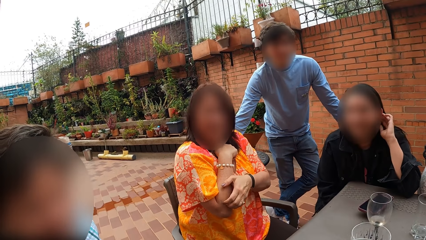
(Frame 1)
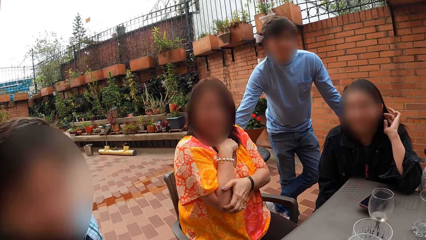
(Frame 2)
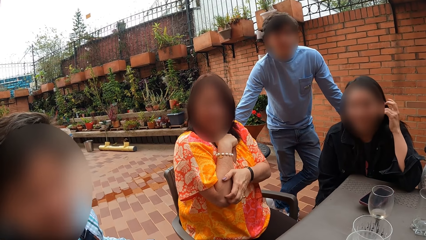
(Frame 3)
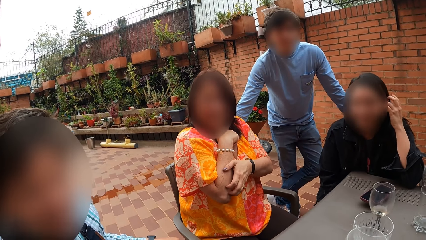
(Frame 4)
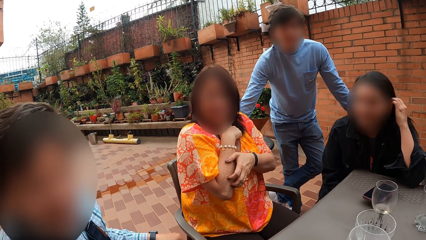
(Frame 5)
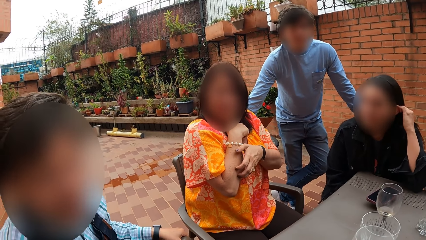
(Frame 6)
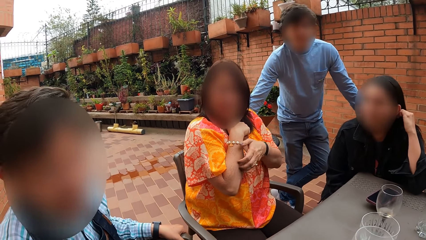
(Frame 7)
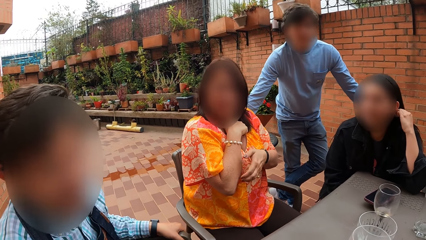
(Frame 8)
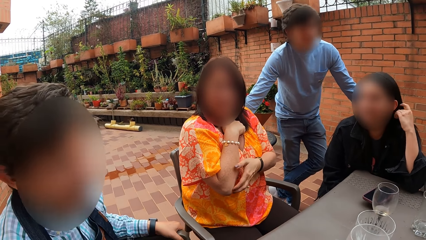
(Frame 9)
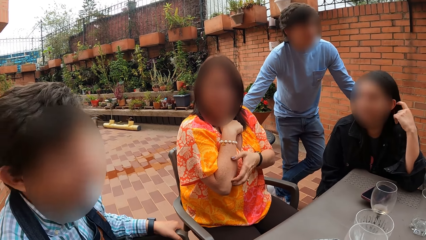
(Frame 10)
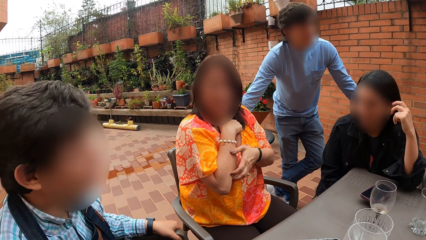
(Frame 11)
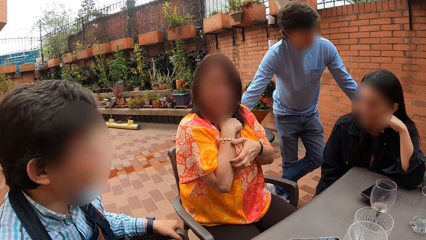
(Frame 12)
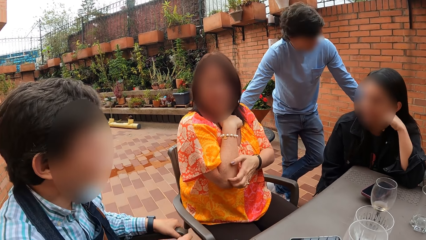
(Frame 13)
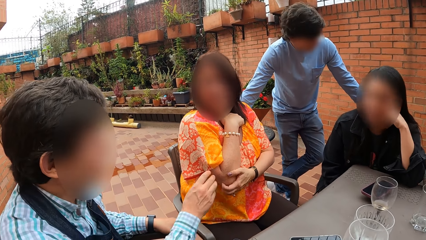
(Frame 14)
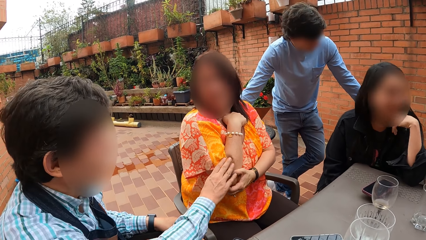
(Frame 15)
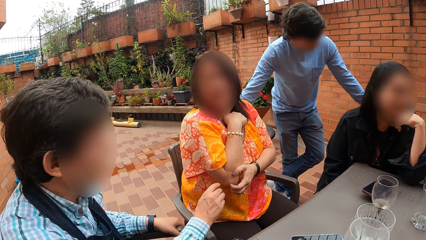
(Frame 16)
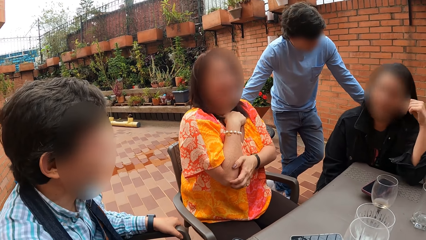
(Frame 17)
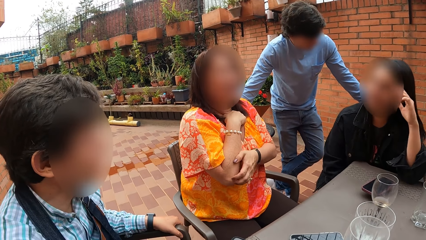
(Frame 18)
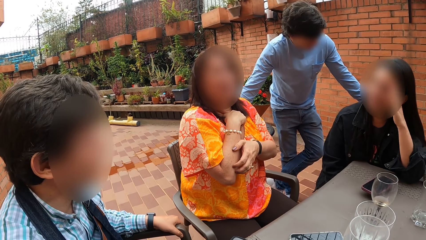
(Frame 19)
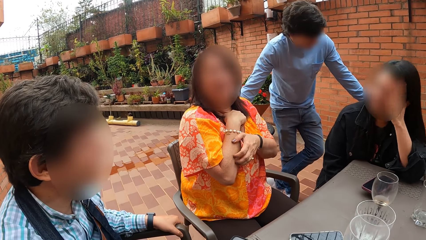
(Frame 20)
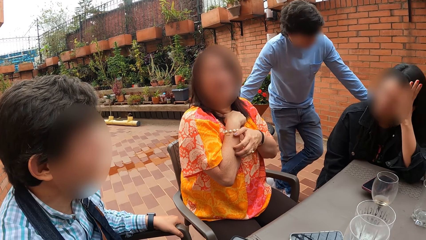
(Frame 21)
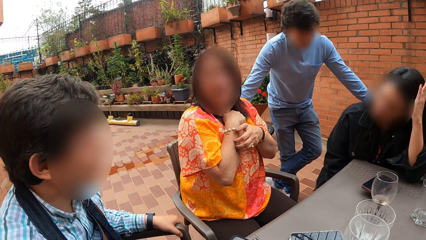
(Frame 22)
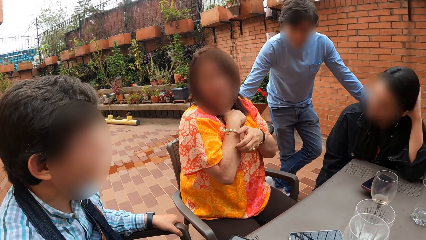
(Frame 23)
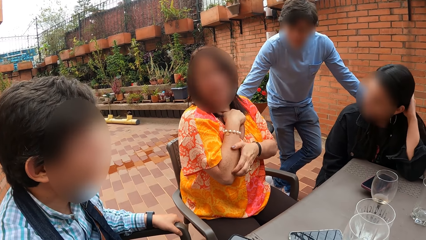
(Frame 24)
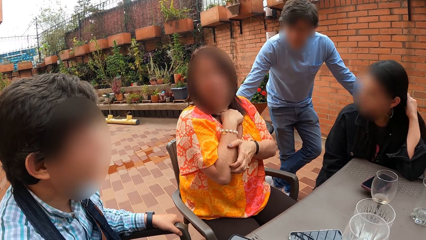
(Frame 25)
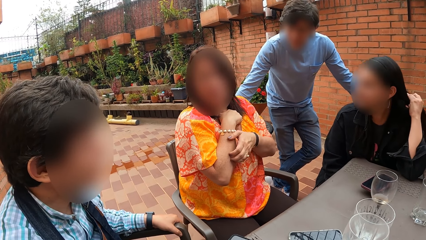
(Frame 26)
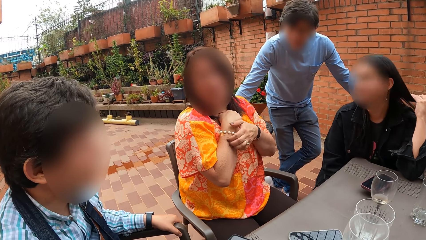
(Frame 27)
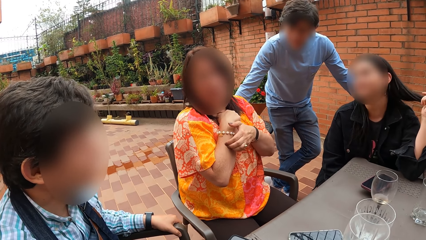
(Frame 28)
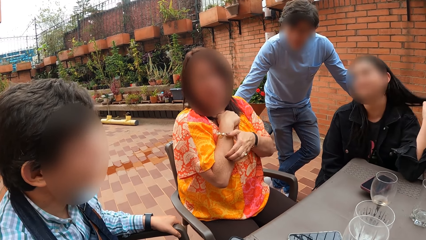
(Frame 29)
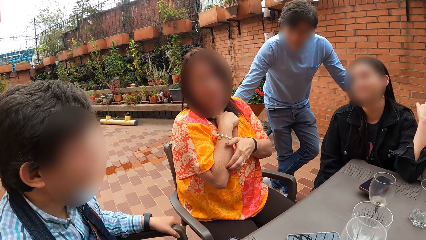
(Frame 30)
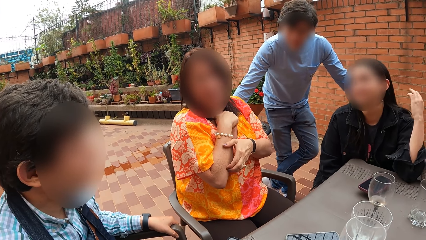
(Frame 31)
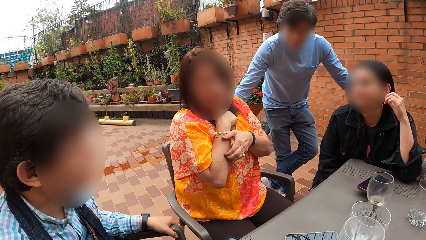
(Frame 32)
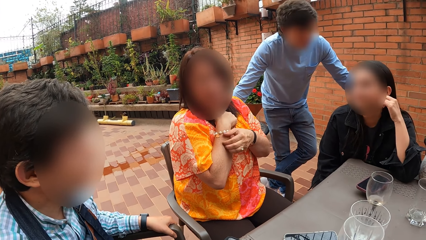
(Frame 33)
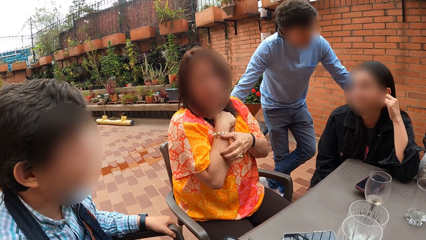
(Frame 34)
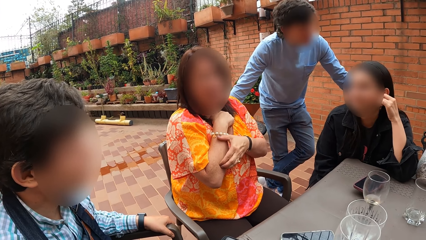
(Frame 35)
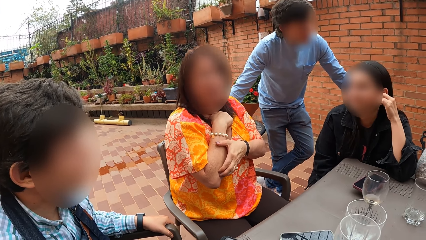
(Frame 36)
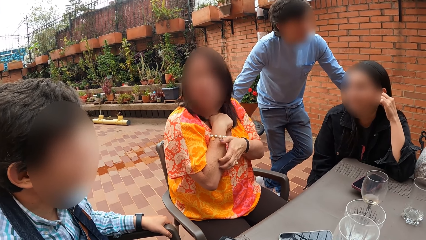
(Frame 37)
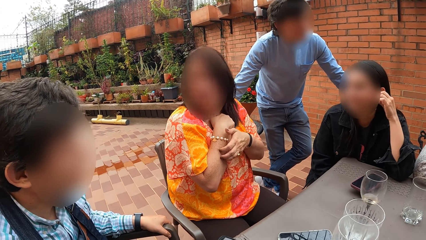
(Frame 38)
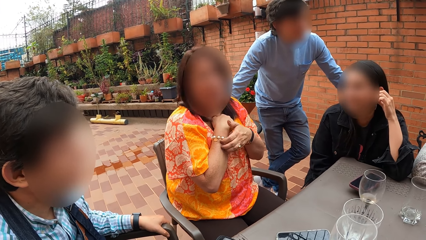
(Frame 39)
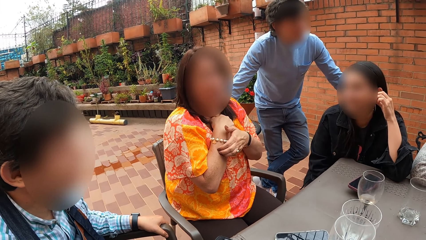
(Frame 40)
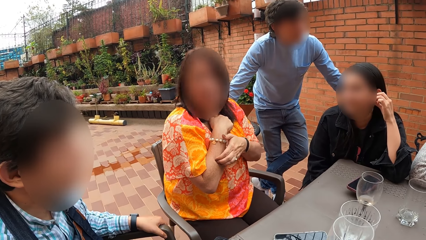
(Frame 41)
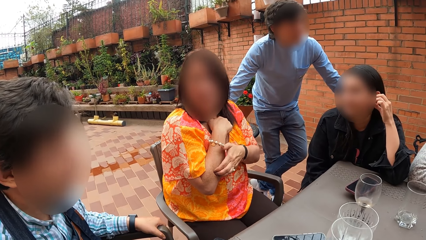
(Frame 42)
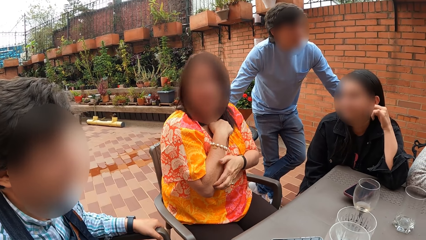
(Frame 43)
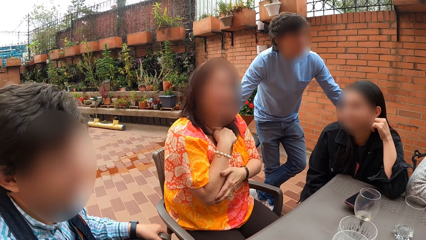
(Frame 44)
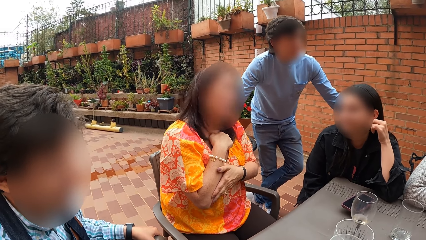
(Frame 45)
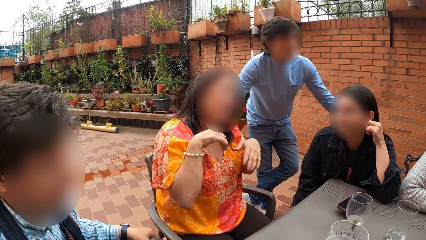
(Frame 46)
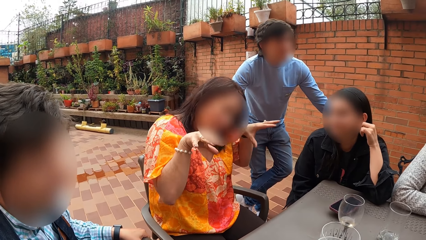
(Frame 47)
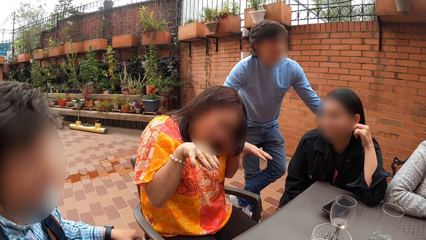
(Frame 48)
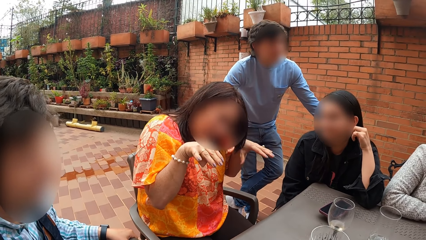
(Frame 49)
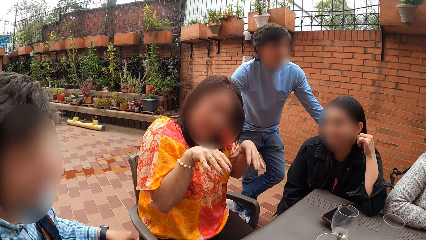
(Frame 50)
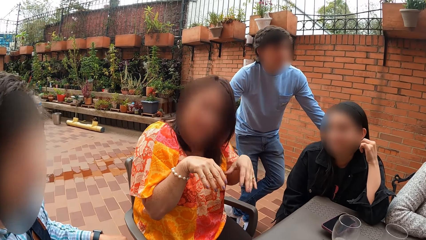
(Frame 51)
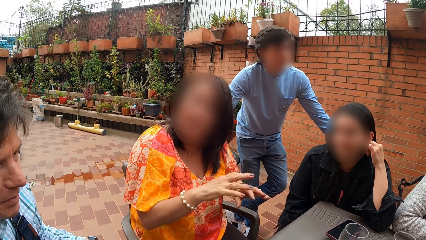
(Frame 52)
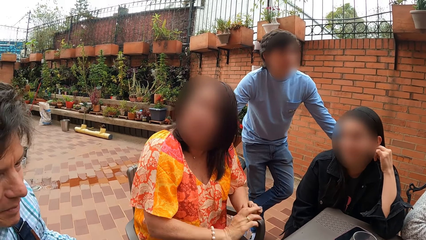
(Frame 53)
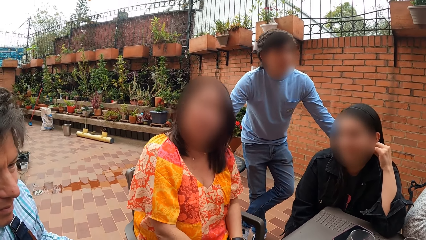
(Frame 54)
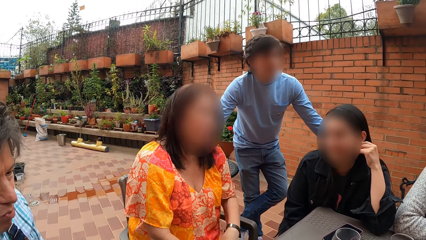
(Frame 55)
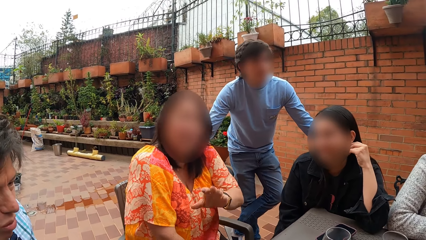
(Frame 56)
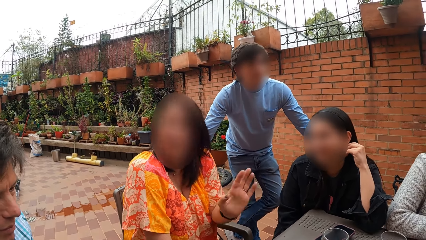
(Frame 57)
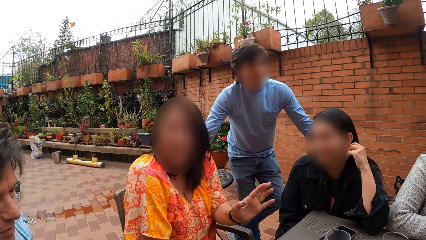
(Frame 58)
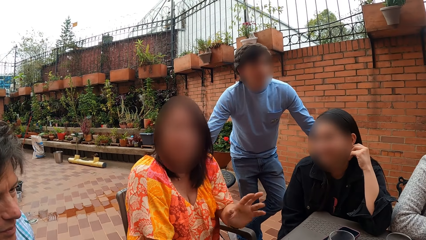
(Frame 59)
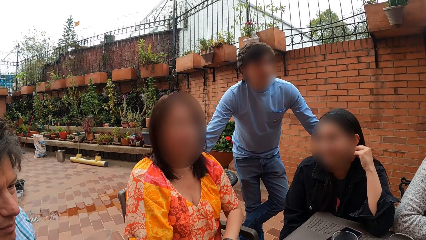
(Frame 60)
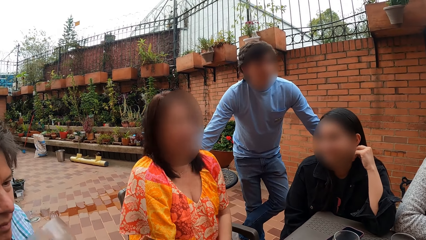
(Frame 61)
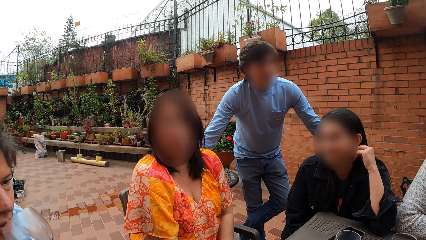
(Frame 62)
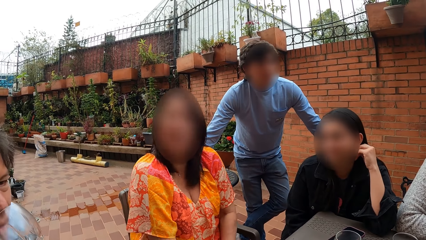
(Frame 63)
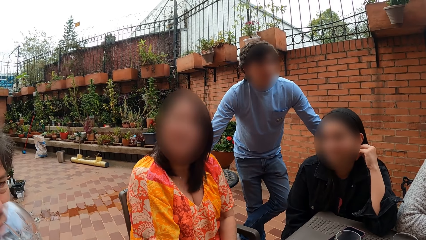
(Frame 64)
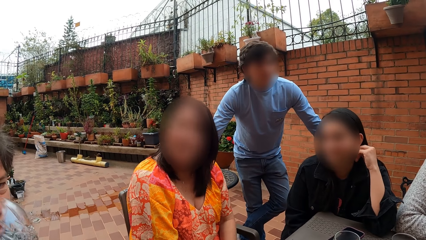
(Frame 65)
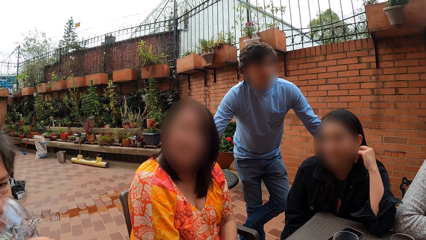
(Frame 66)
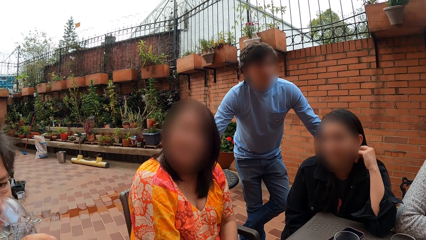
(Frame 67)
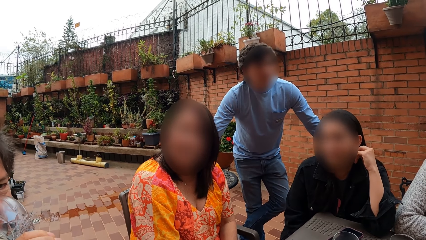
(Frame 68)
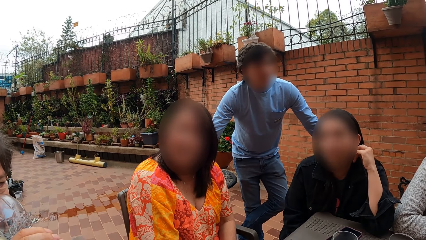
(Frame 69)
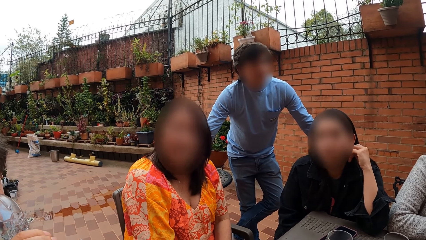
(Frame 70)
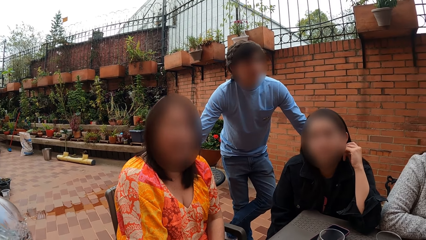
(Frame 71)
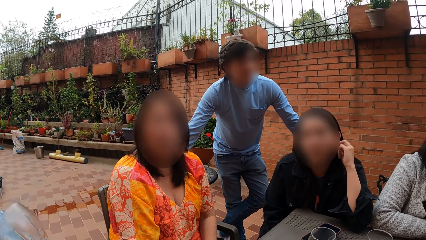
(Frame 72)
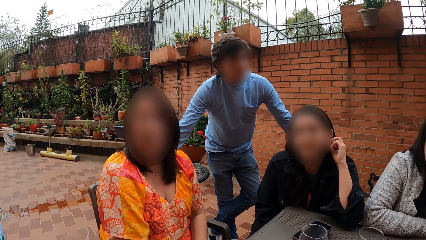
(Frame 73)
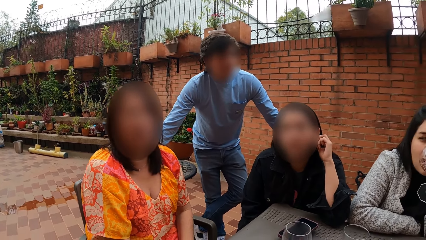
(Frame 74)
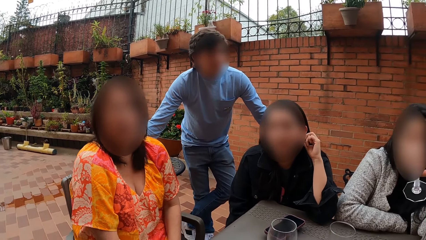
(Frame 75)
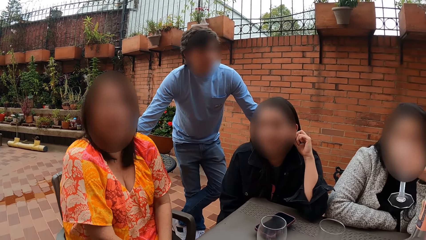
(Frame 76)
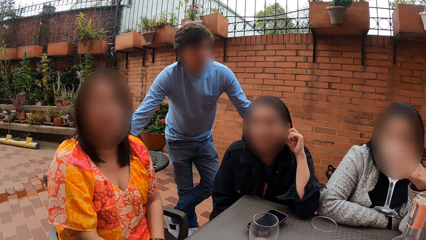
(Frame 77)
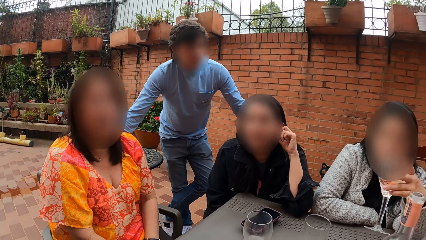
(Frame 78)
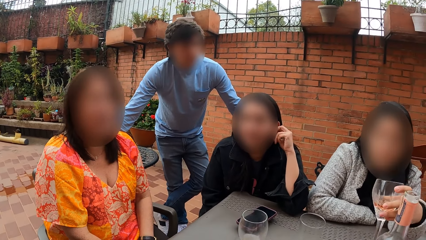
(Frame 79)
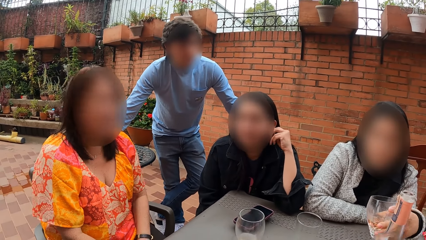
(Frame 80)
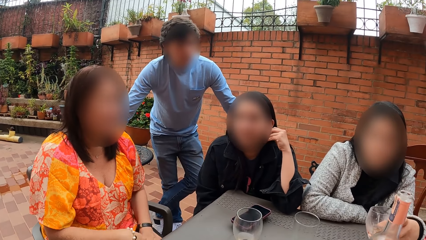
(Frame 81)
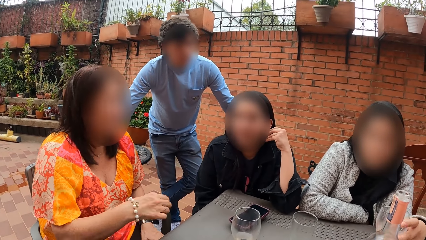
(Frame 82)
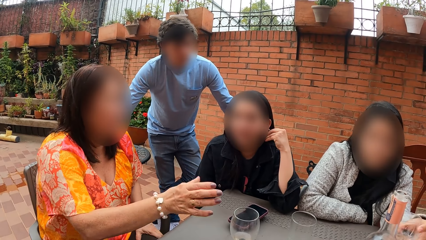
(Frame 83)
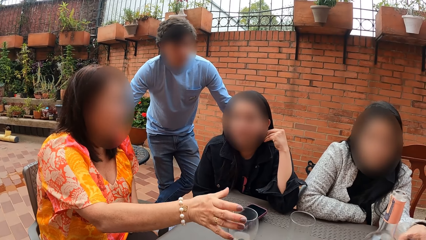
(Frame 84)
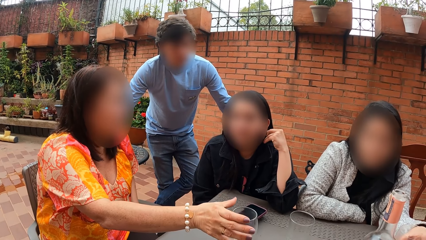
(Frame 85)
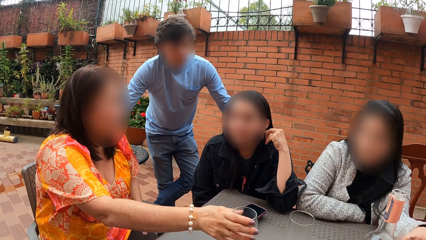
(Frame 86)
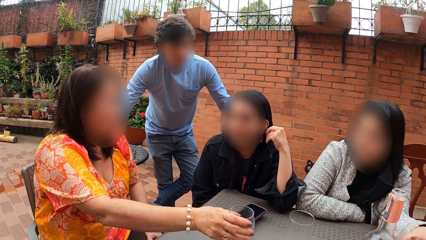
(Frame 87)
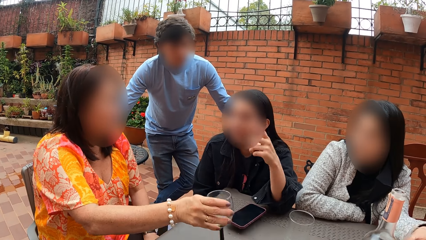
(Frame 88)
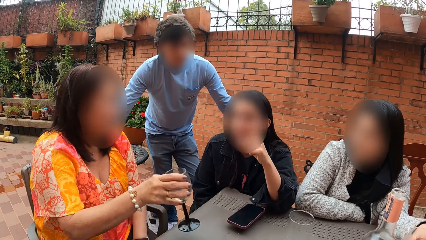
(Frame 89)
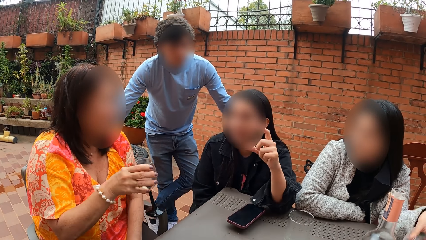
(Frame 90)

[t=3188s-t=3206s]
The man converses with them. The woman touches her face with her left hand. The camera wearer looks at a man. The woman touches her hair with her left hand, and touches her earrings with her left hand. Another woman interacts with them. The first man drinks from a cup. The camera wearer converses with a lady. Another woman drinks from the glass cup in her left hand and drops the glass cup on the table with her left hand. The camera wearer converses with another lady. The second woman picks up the glass cup from the table with her right hand.
